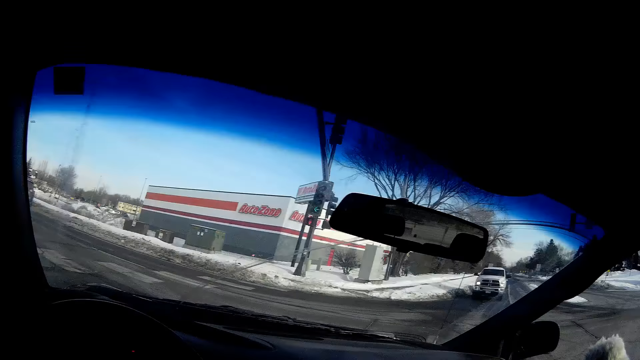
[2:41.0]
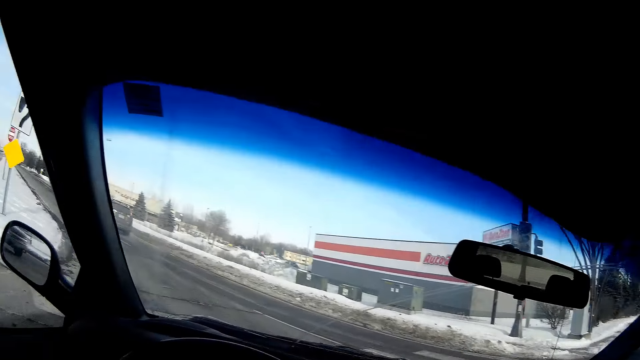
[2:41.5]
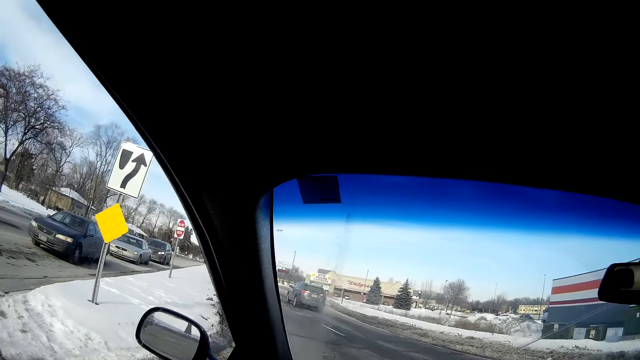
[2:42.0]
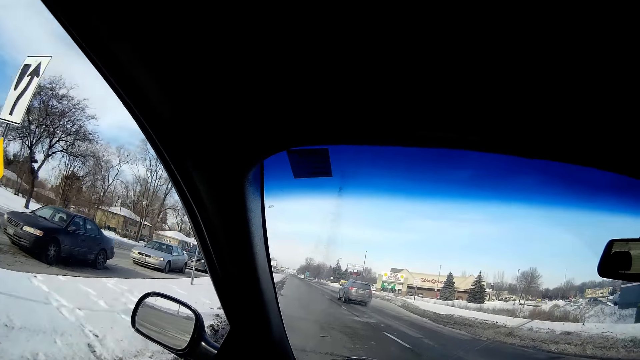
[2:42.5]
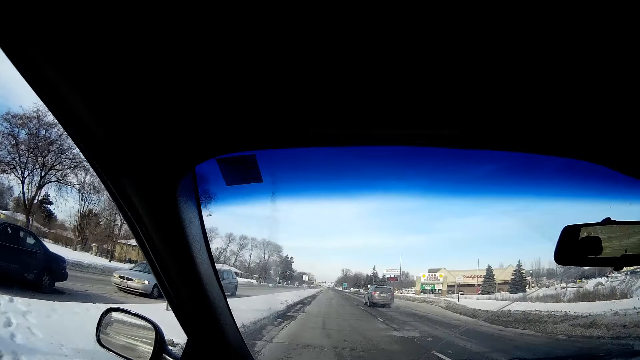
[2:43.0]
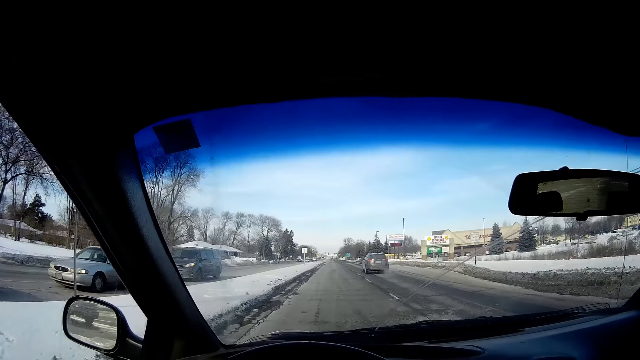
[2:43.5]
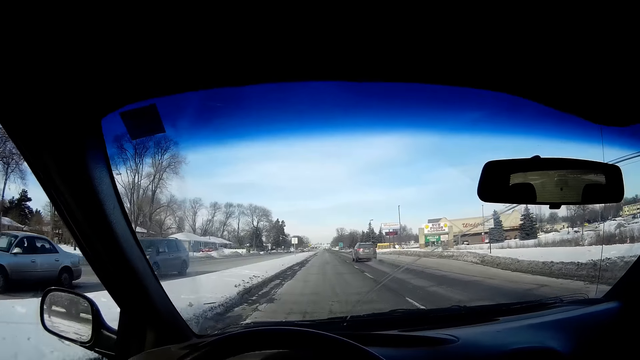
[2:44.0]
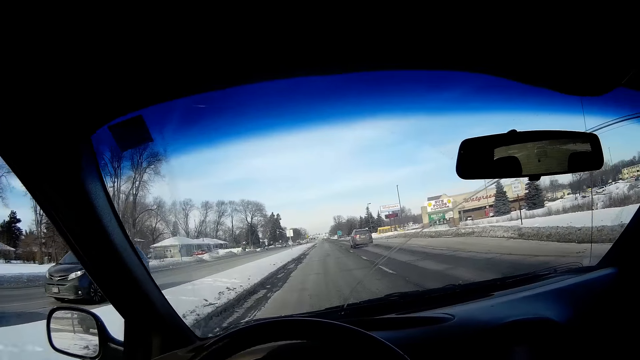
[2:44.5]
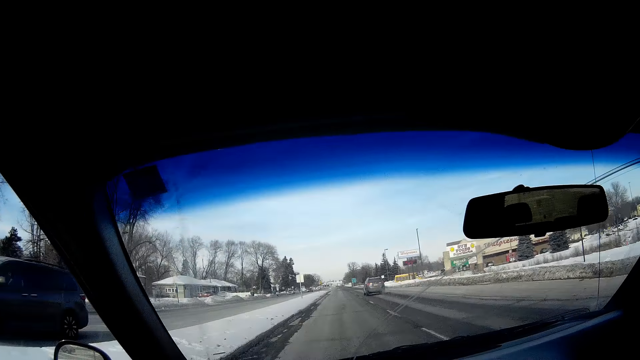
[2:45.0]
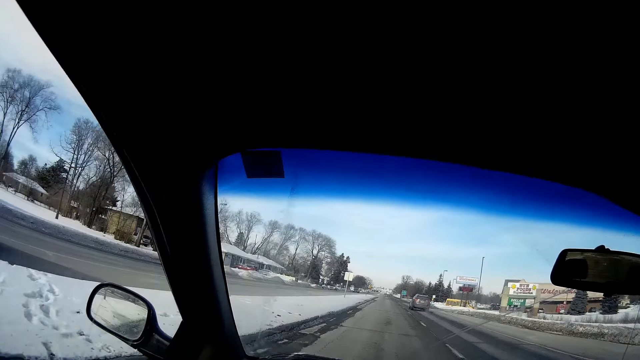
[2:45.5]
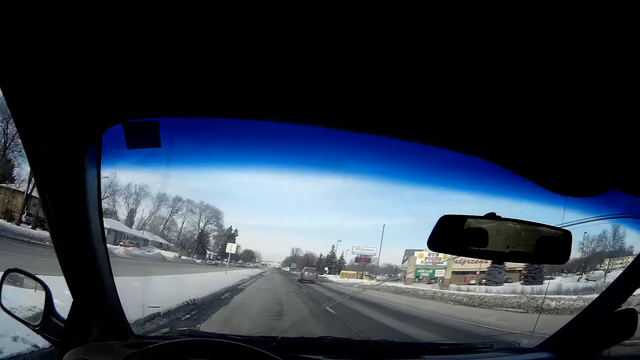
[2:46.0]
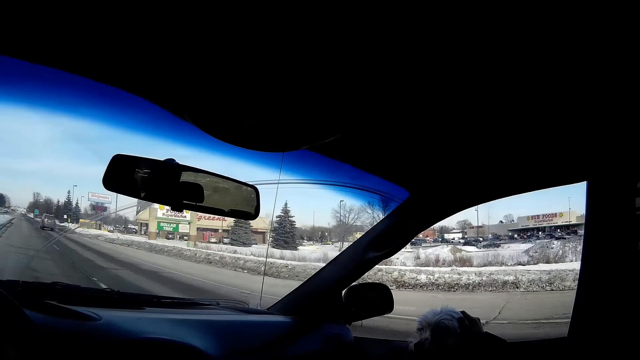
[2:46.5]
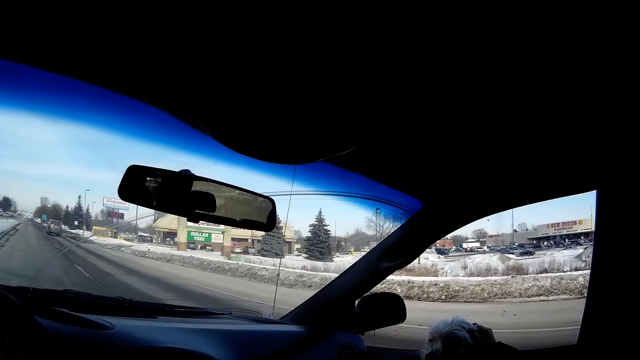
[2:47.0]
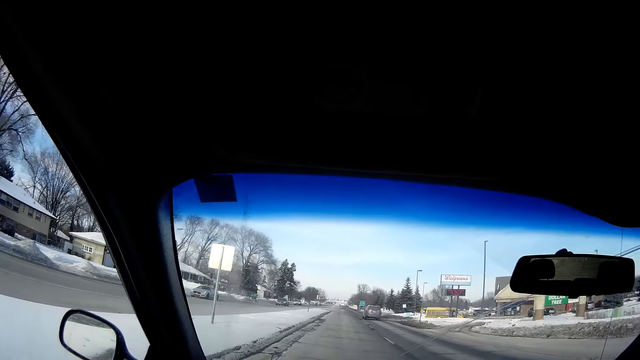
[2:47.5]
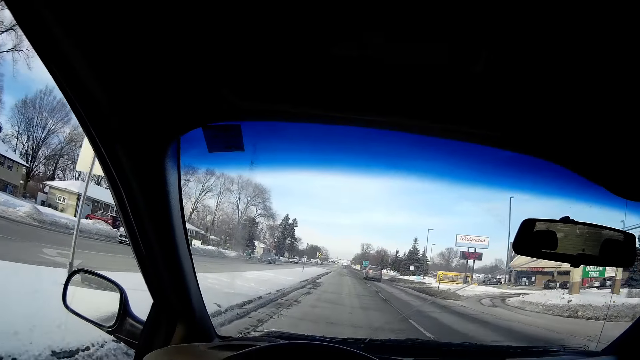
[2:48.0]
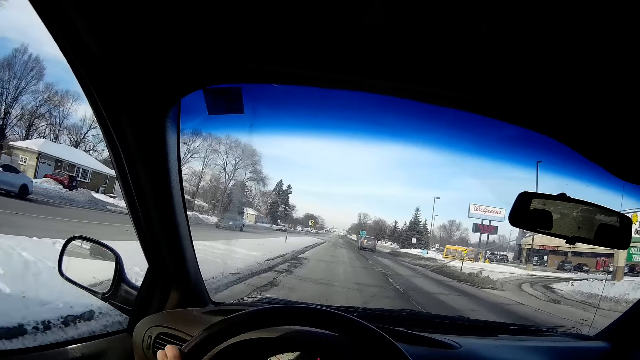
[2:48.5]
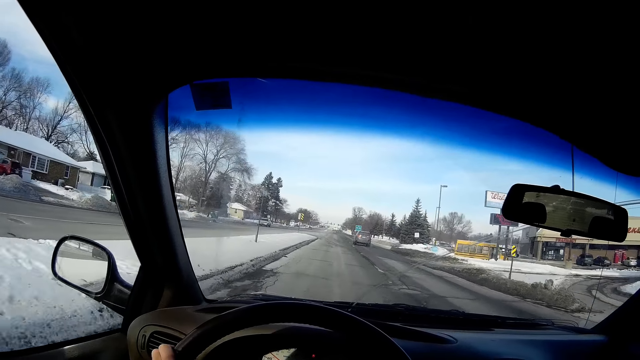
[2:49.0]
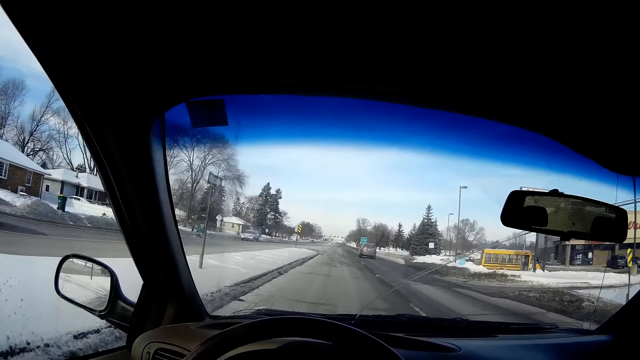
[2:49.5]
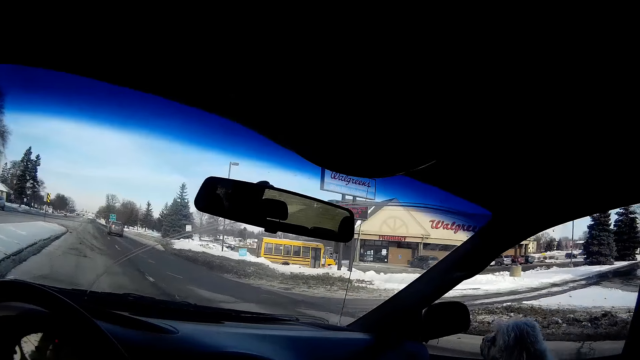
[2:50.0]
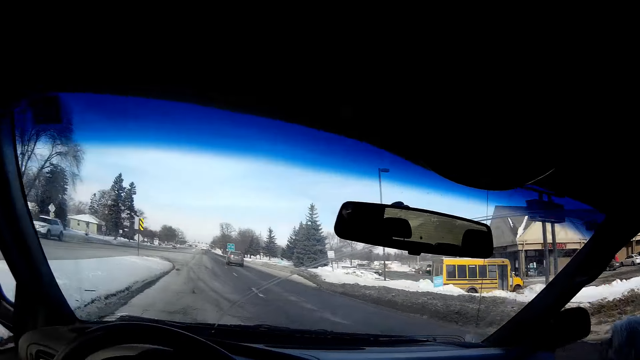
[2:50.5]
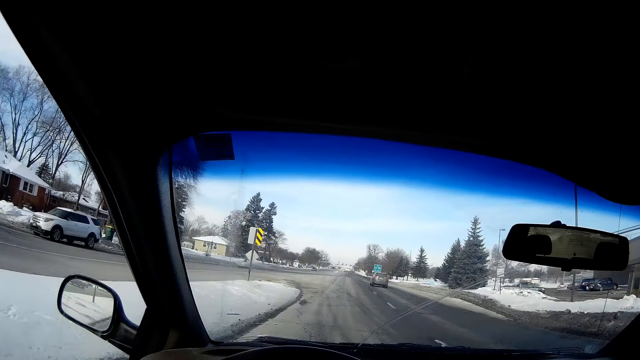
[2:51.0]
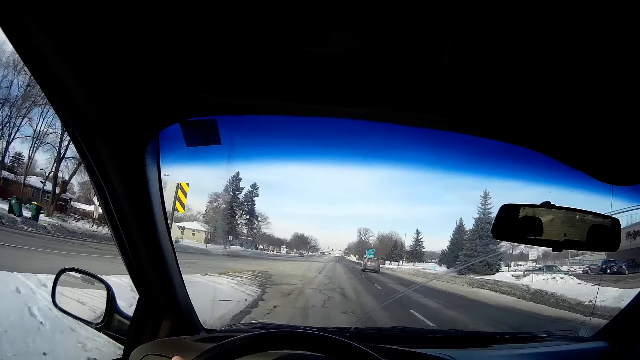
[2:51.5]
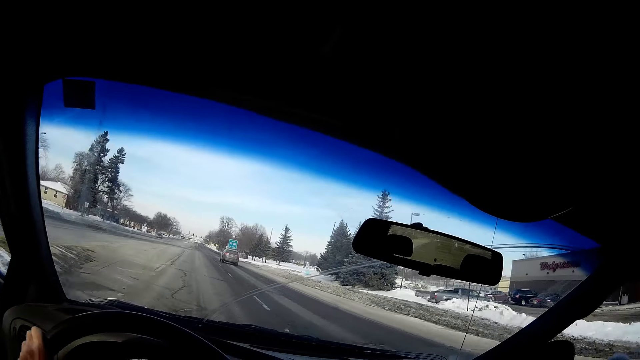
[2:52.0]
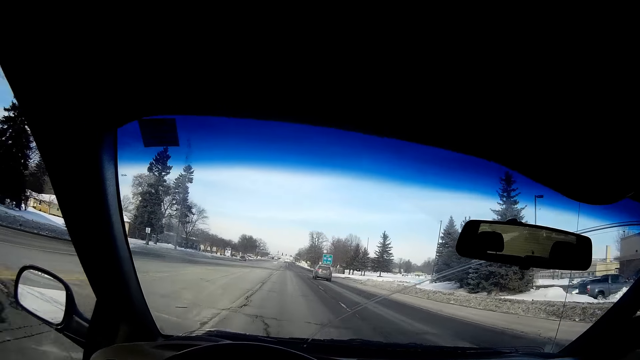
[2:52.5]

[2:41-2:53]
The camera wearer turns left. They drive. They look around.

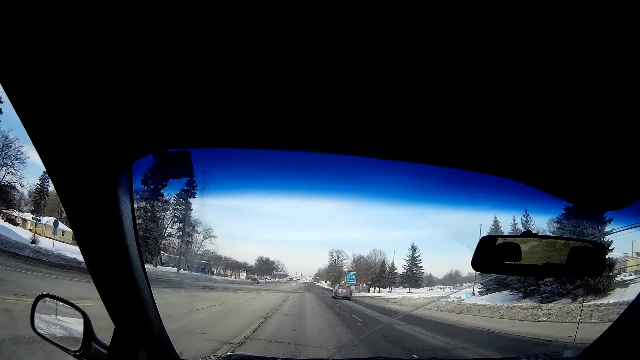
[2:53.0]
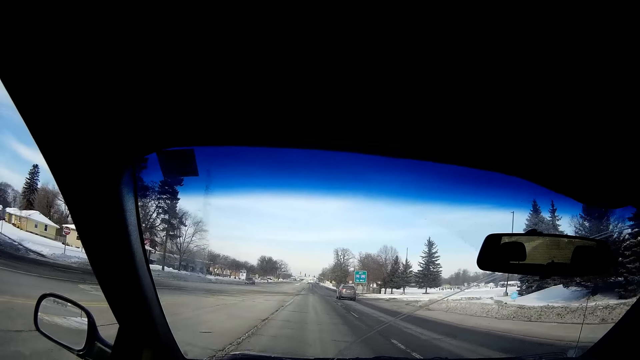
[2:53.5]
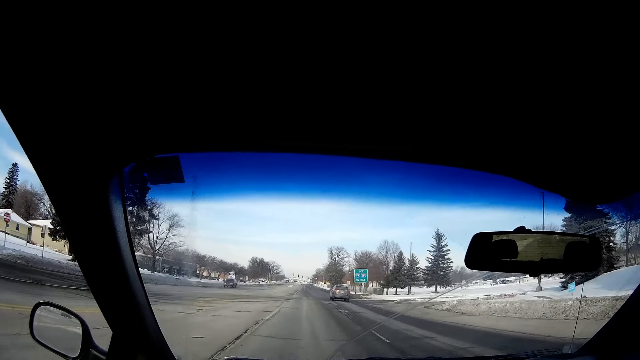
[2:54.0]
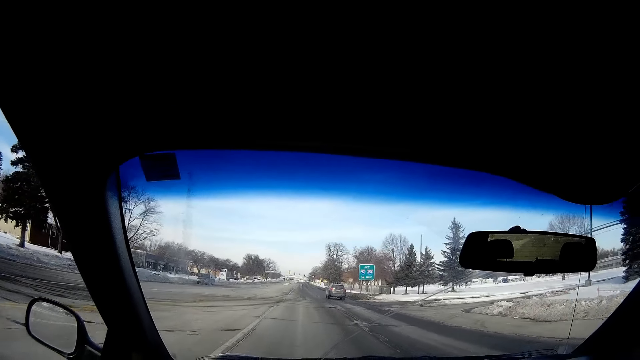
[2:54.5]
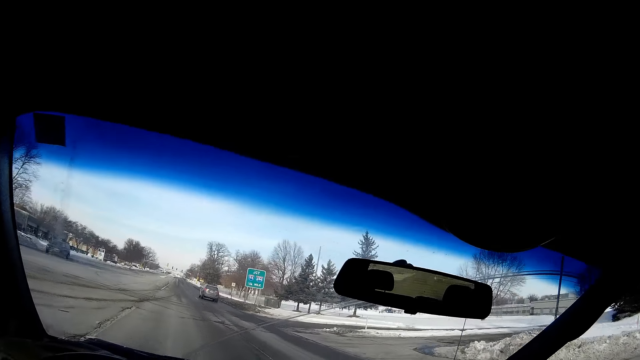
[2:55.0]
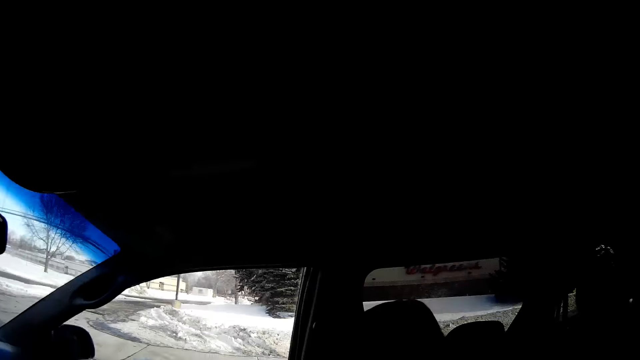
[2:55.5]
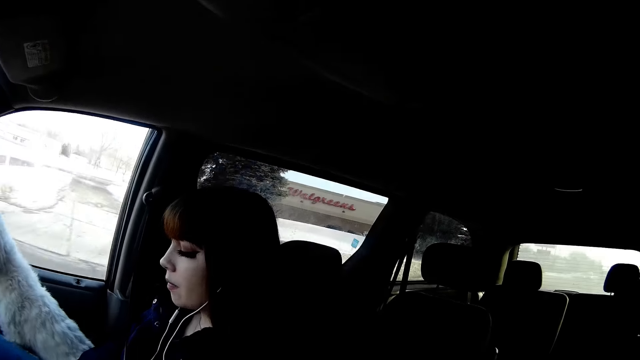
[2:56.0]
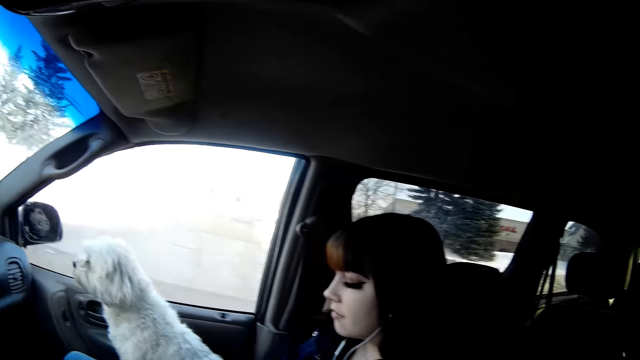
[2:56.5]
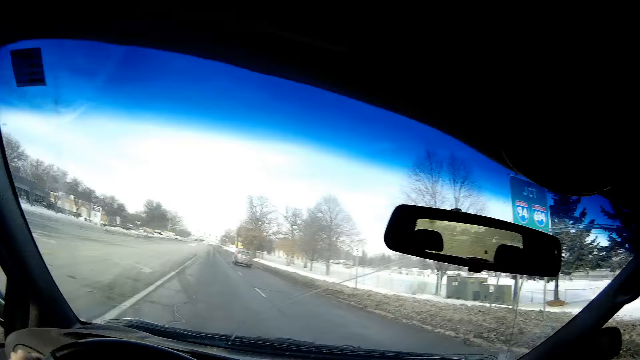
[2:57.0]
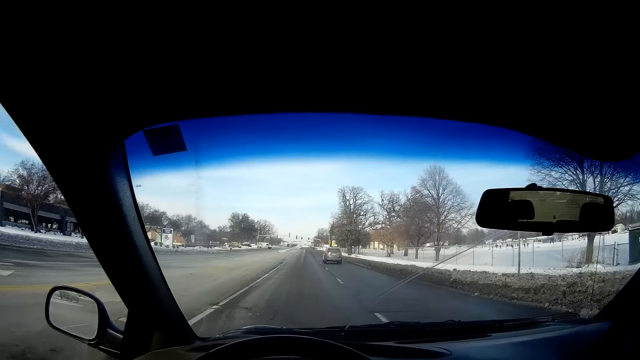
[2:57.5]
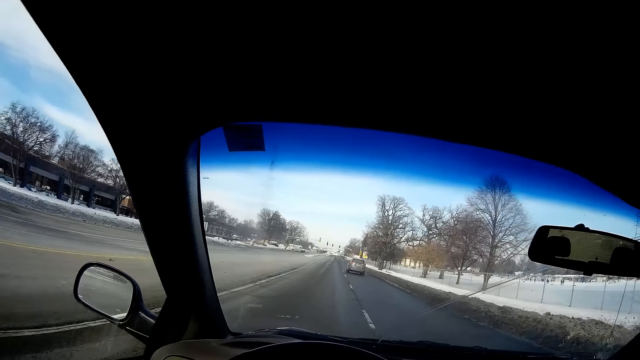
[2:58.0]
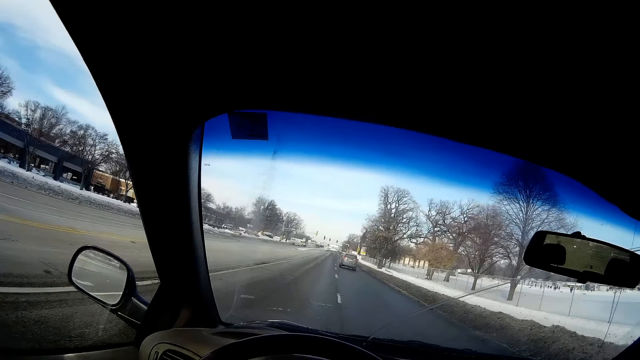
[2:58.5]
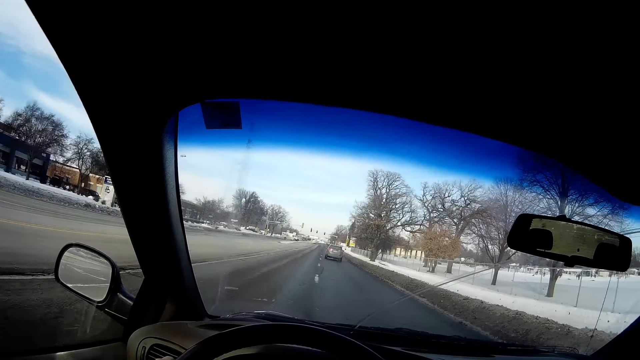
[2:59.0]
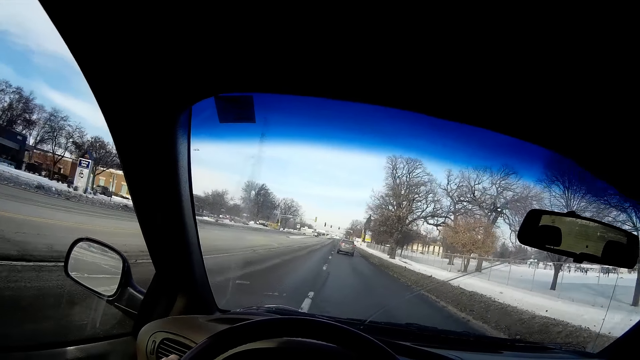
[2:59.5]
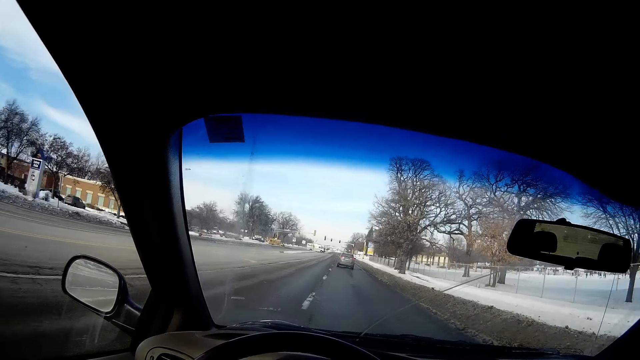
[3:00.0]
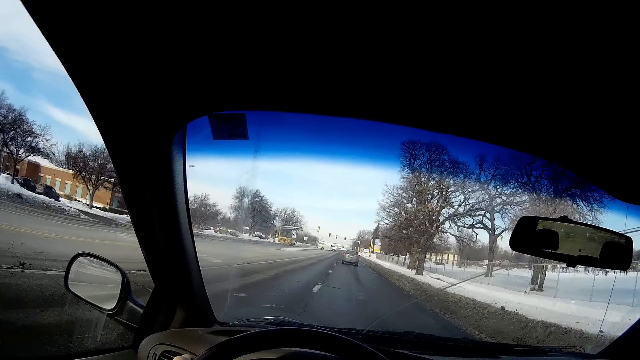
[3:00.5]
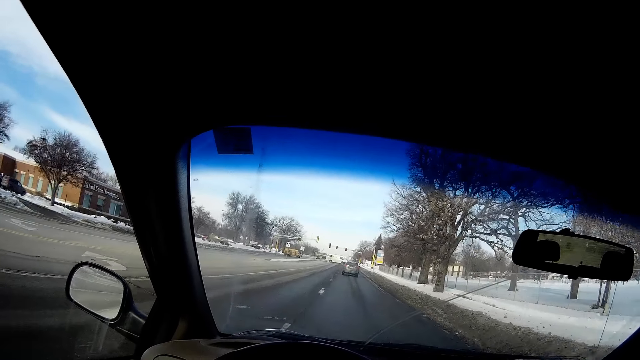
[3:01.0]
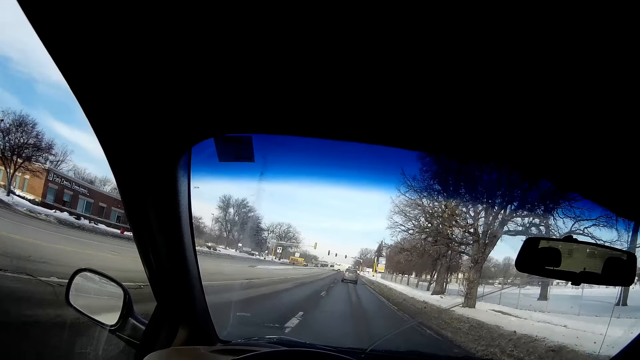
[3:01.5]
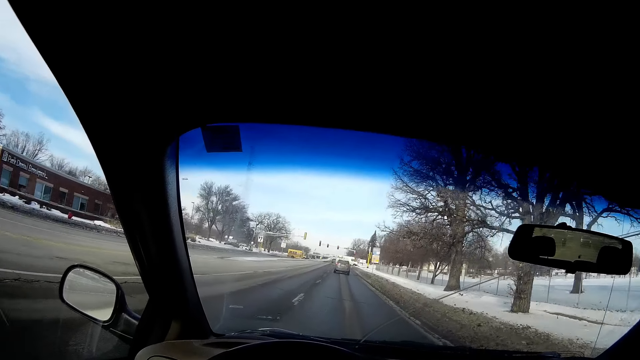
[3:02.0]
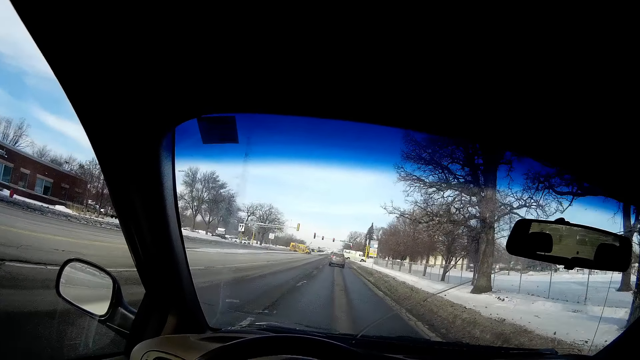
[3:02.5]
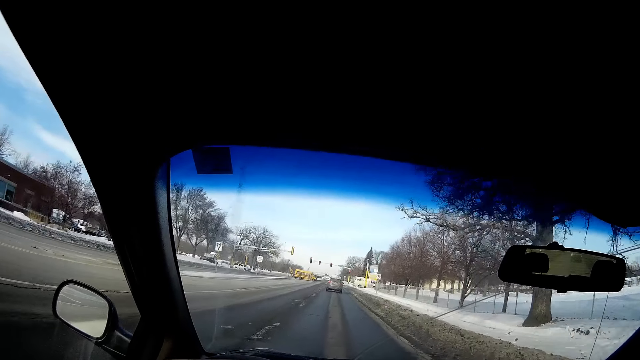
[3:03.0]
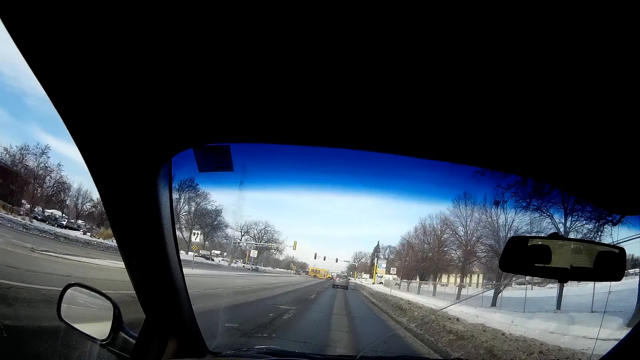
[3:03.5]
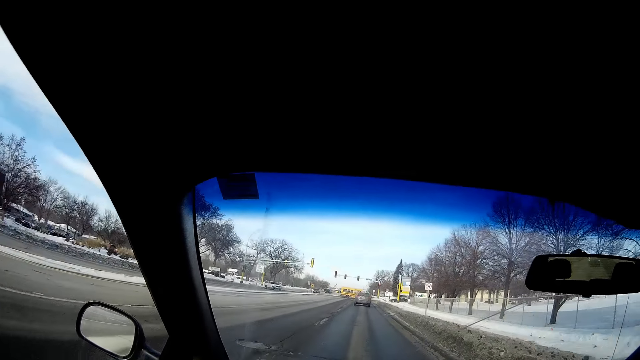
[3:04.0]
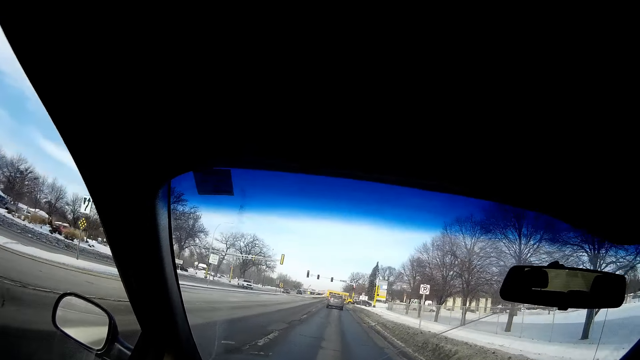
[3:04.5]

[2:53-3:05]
The camera wearer looks at a woman.
